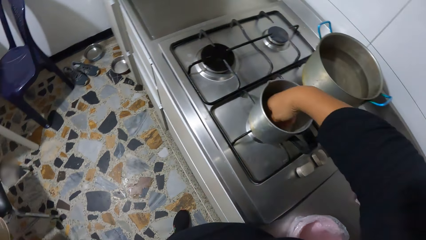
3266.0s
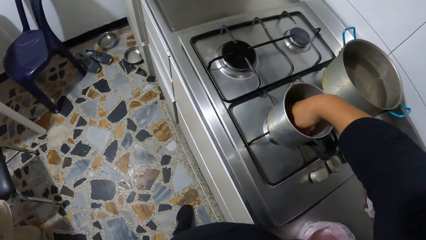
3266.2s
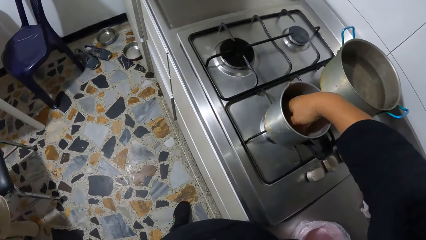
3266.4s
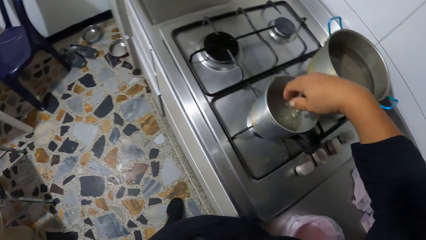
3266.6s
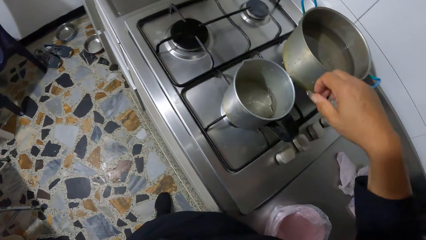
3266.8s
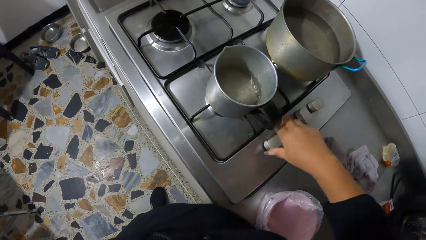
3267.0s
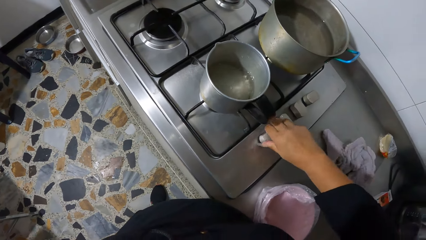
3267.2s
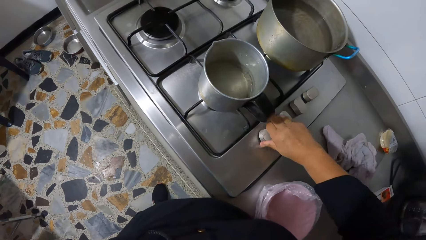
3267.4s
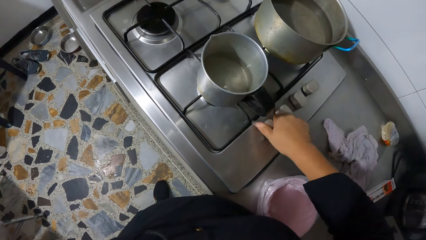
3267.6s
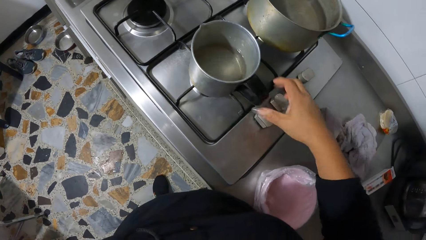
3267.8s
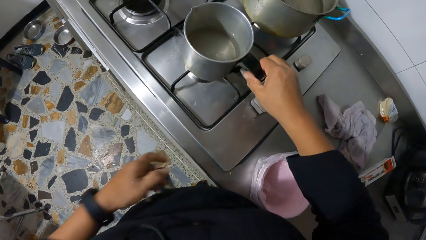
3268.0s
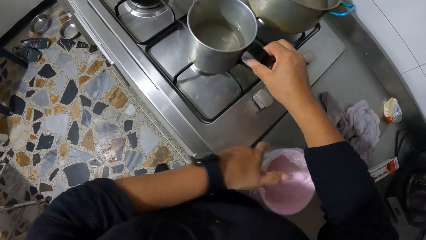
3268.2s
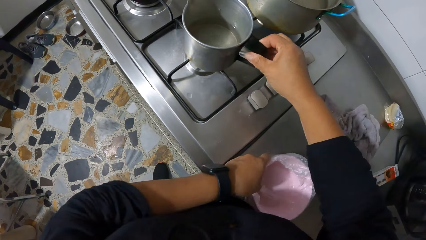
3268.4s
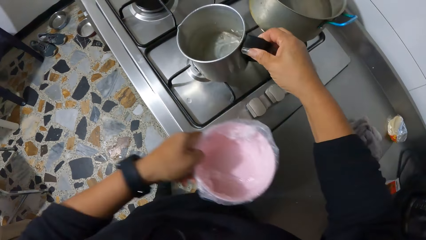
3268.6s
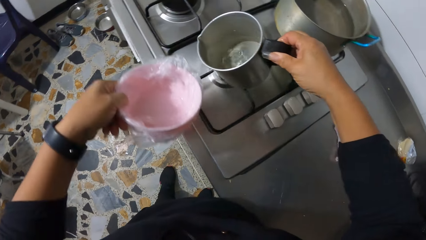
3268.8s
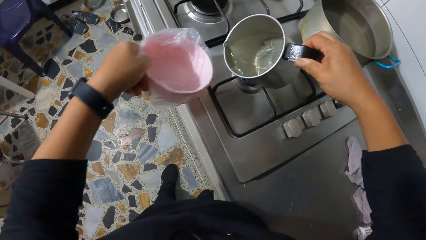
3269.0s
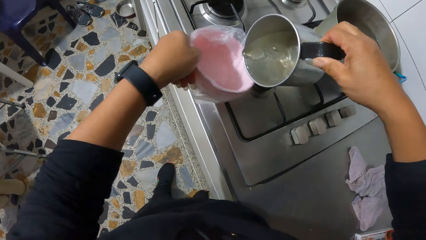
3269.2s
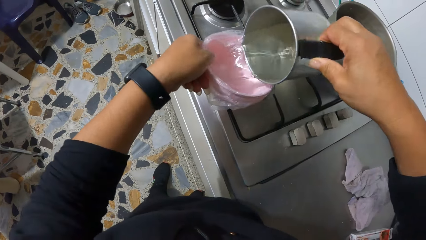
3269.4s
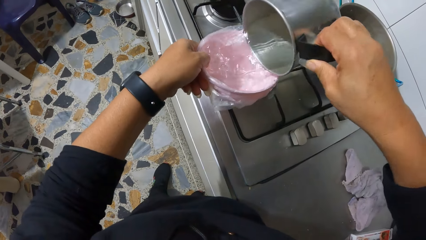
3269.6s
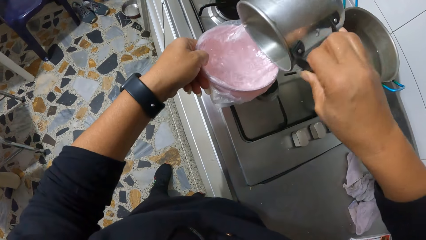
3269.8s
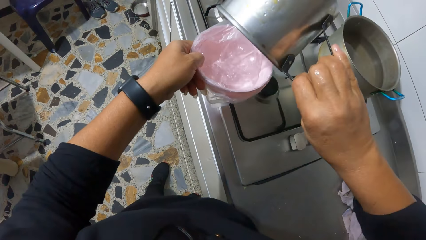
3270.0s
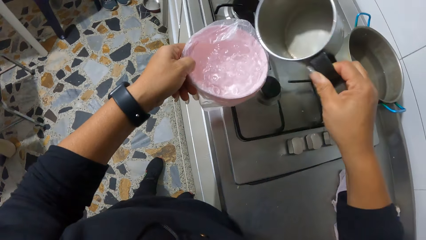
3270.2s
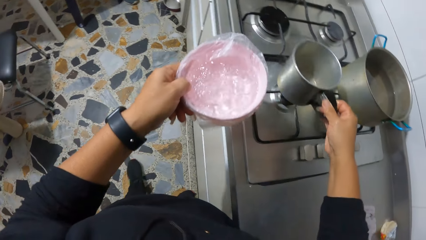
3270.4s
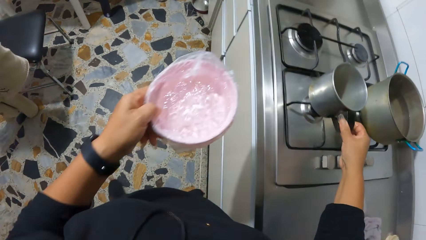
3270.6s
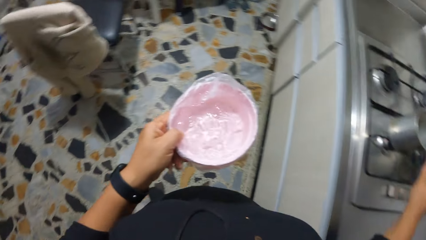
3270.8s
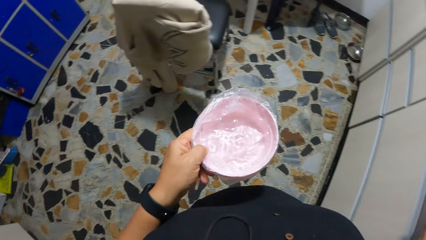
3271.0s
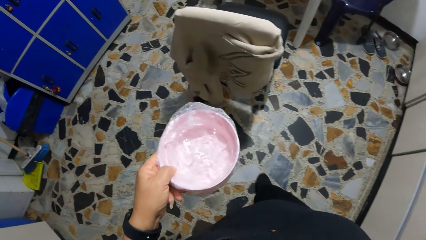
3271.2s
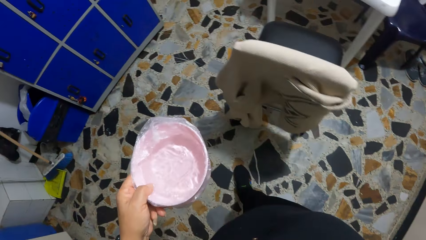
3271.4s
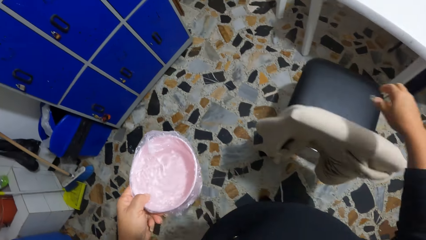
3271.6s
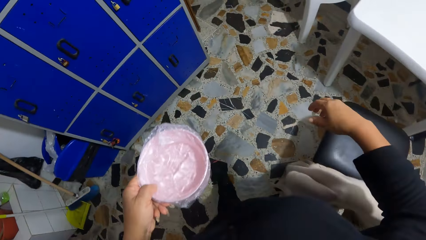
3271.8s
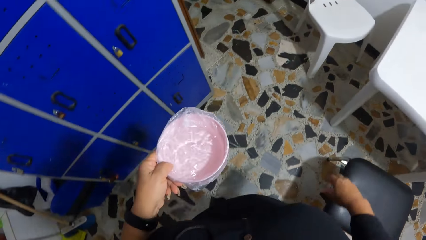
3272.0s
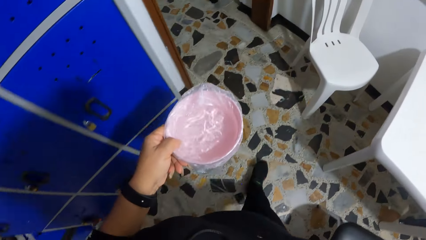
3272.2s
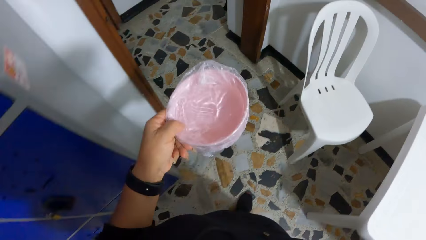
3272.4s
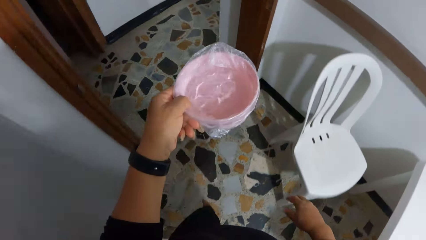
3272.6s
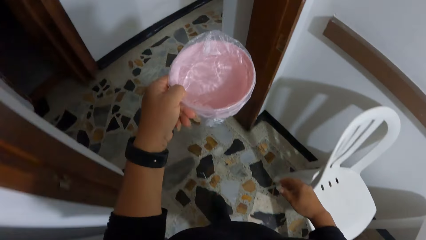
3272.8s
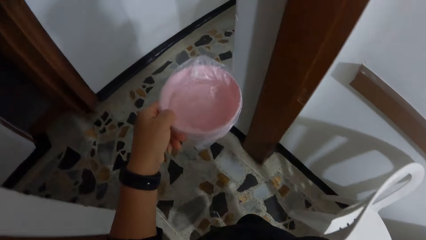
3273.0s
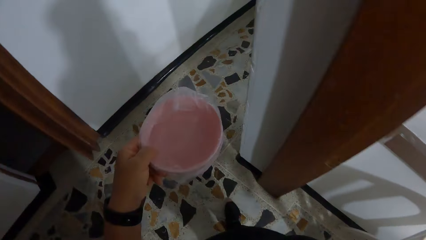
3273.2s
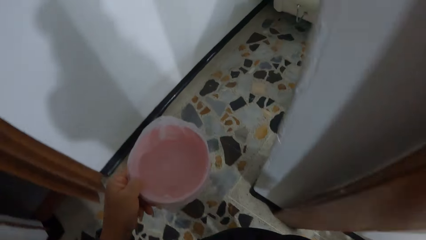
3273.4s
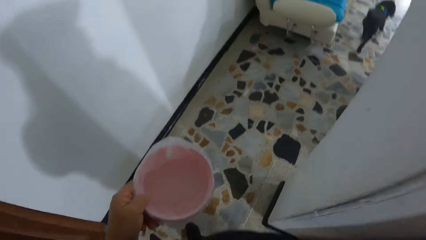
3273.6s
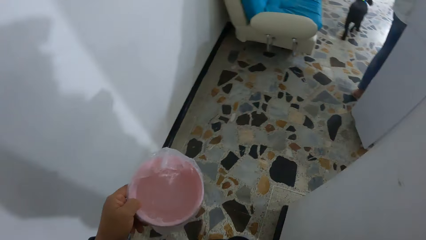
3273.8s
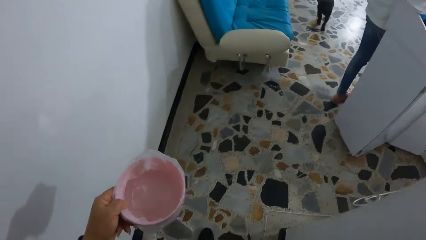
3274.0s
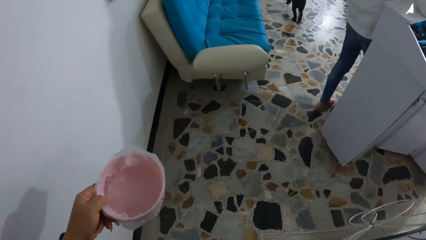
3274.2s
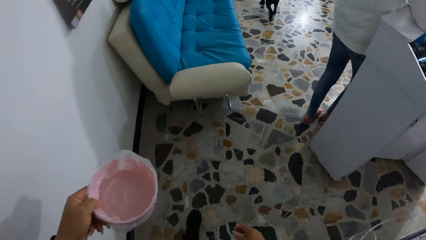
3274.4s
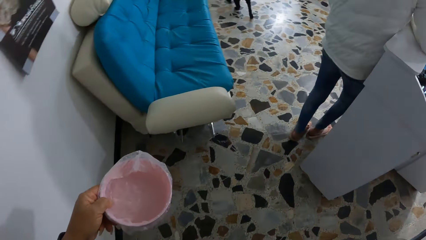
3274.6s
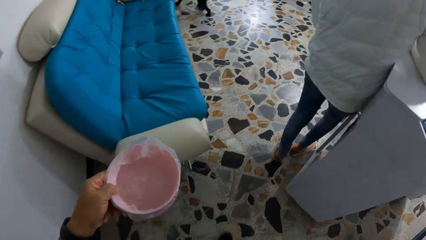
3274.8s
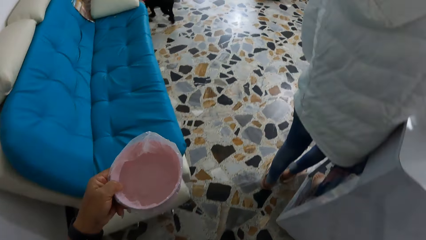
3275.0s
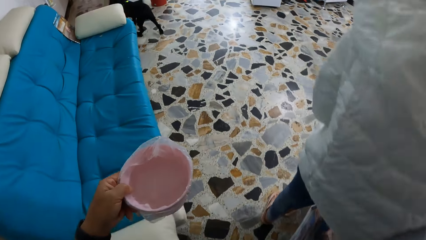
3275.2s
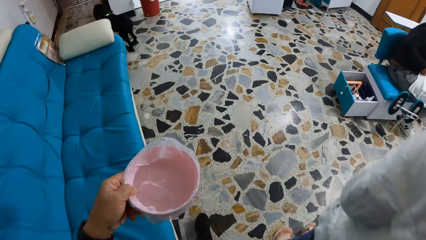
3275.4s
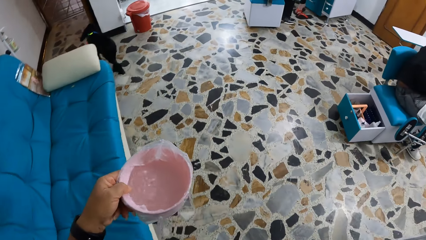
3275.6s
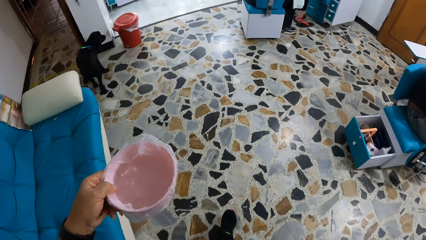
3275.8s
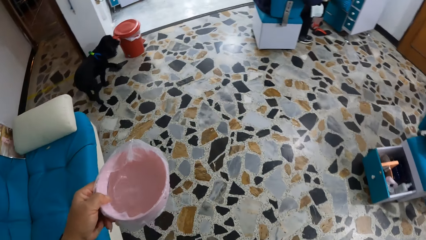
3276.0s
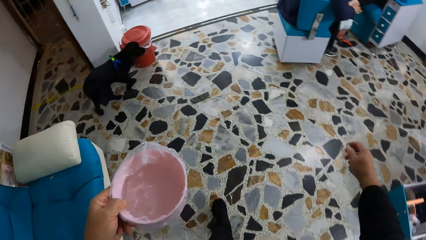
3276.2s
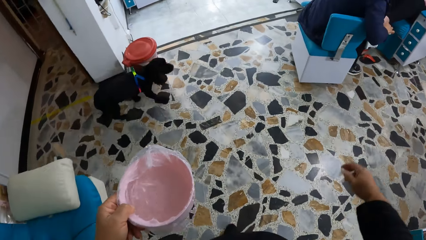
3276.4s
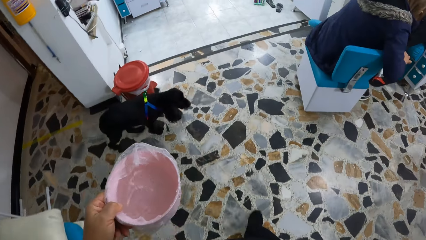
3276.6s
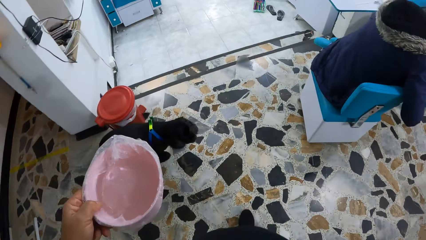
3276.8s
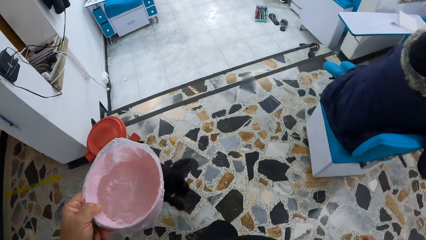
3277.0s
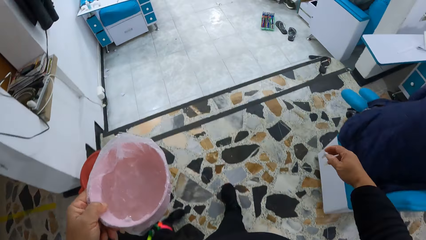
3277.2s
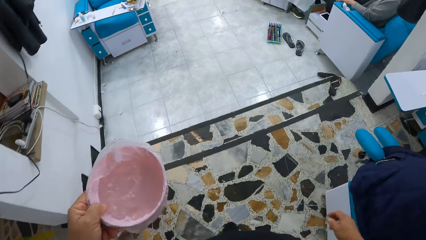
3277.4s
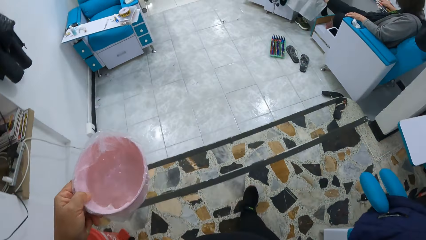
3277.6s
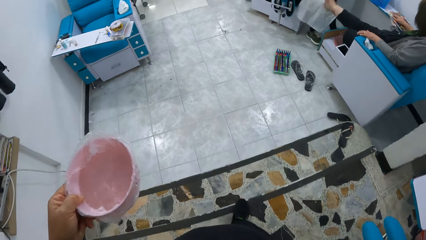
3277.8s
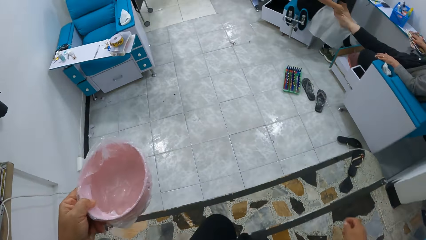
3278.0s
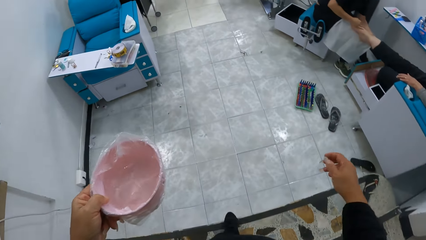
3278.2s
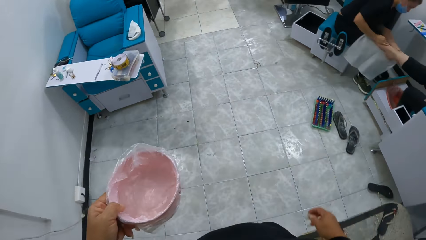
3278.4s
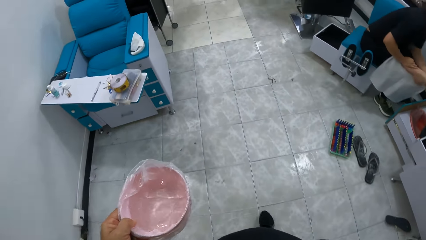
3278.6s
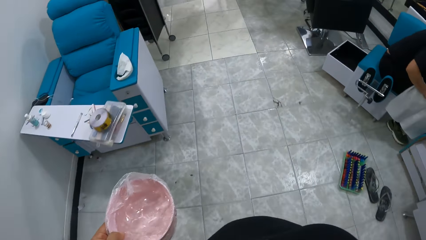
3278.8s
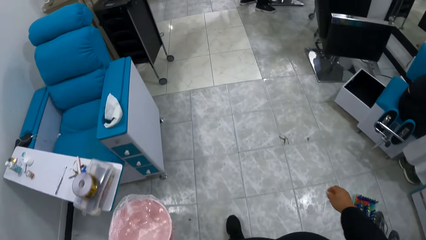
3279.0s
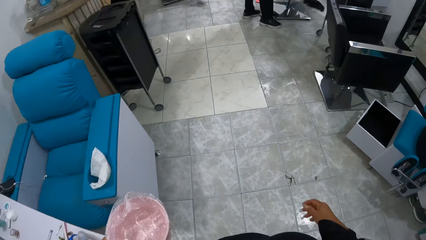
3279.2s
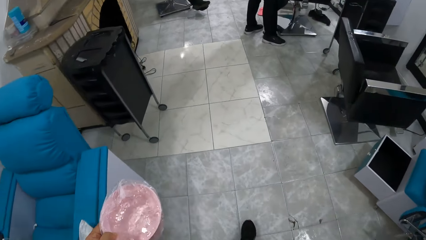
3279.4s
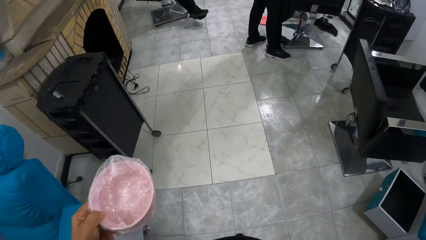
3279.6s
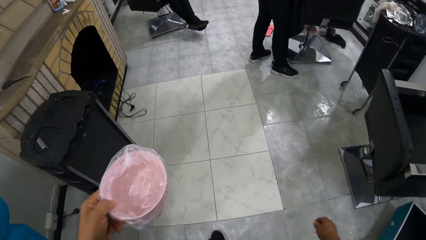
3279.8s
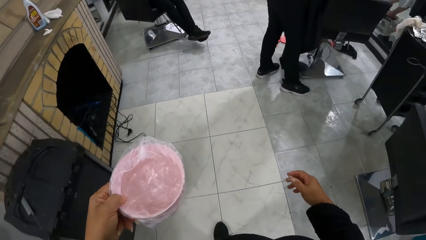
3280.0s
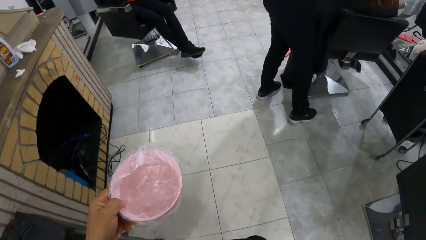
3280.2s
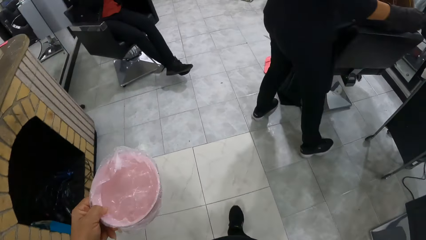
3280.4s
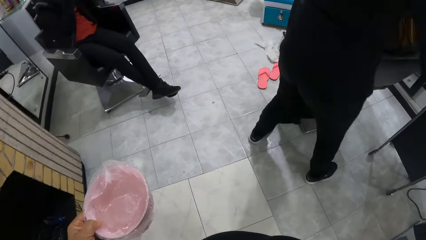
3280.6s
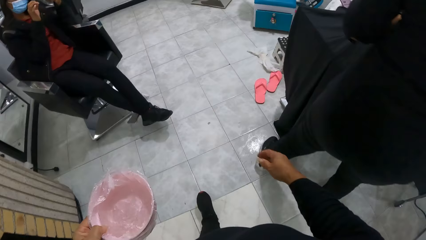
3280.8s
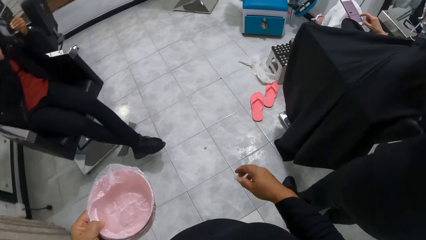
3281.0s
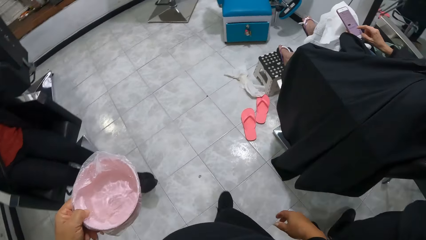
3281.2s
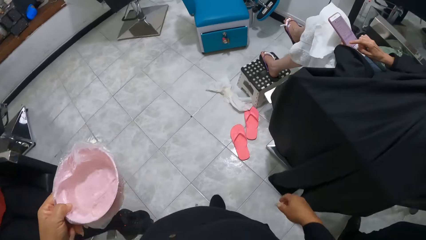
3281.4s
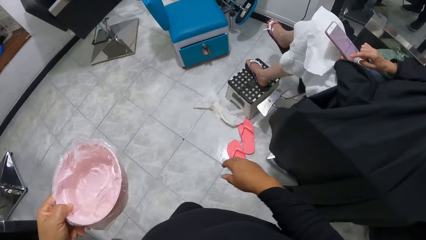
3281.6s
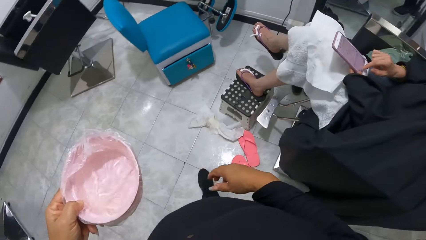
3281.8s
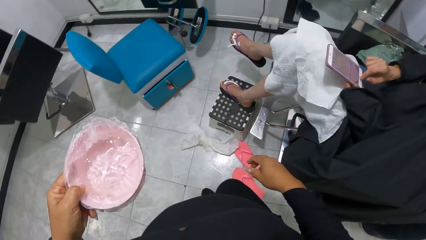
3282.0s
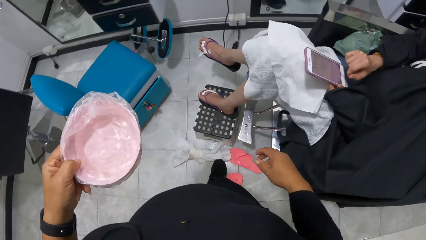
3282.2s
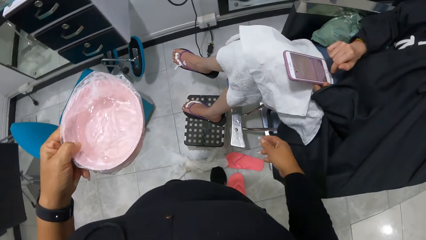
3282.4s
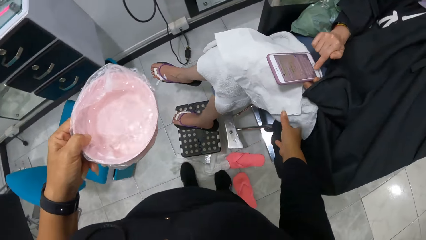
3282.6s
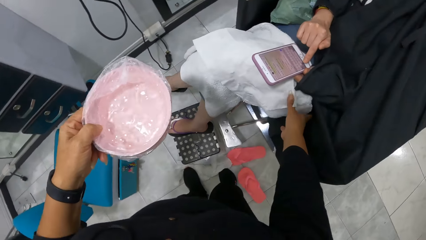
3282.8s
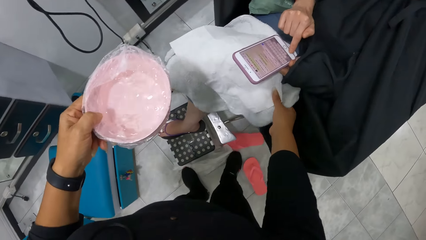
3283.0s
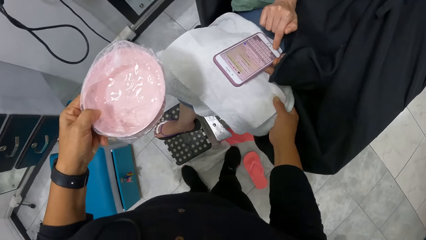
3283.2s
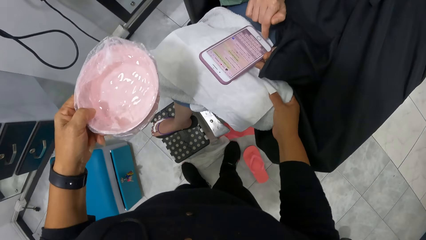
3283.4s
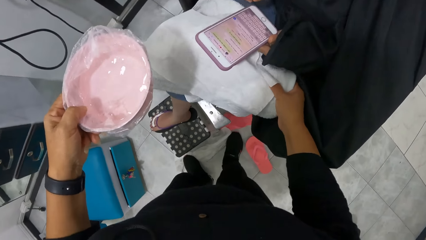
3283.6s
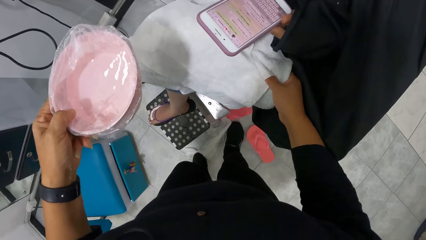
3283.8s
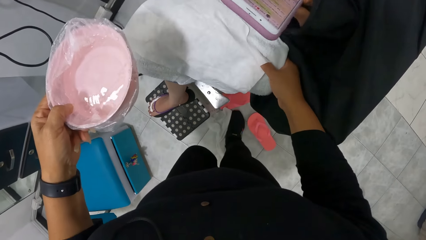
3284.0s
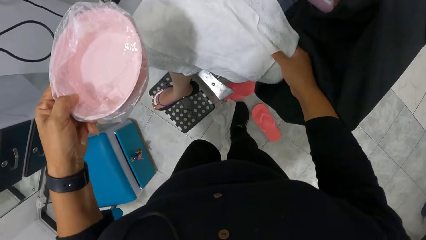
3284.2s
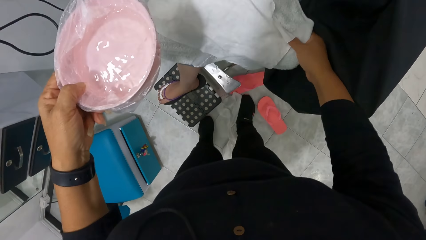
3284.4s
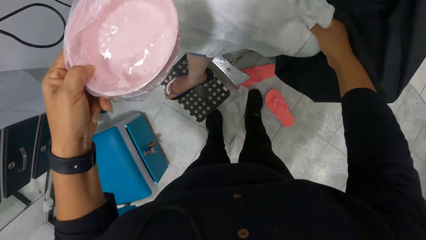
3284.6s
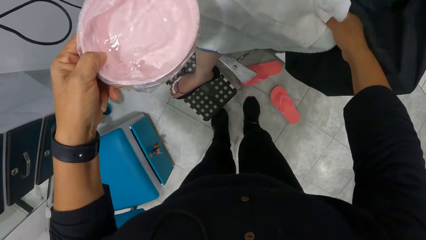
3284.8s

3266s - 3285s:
The camera wearer turns the water in the pot on the cooker with her right hand. She turns a knob on the cooker with her right hand. She picks up the pot from the cooker with her right hand. She picks up a bowl from the table with her left hand. She pours the water in the pot in her right hand into the bowl in her left hand. She drops the pot on the cooker with her right hand. She moves from a kitchen to a hallway. She moves from the hallway to a saloon room. A woman operates a phone in her left hand with her right hand. The camera wearer grabs a towel on the lap of the woman with her right hand.
